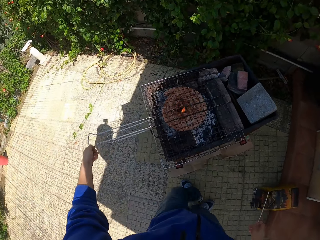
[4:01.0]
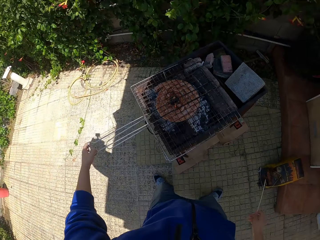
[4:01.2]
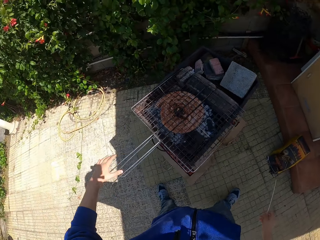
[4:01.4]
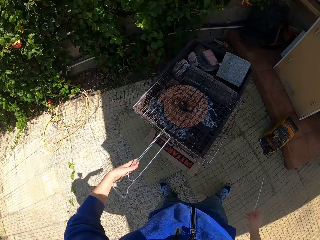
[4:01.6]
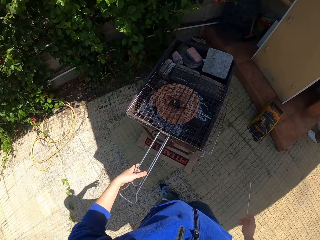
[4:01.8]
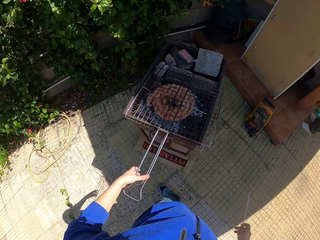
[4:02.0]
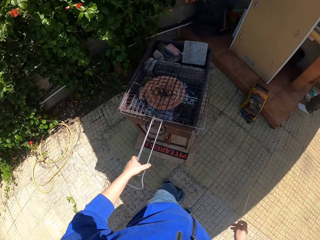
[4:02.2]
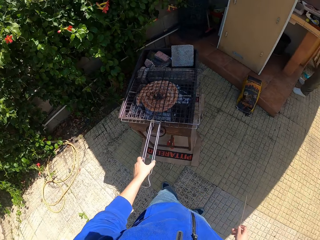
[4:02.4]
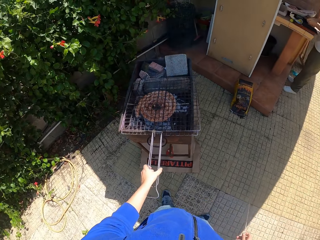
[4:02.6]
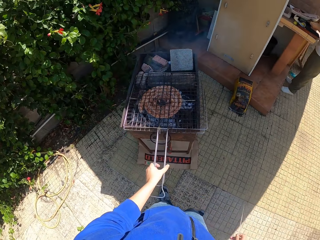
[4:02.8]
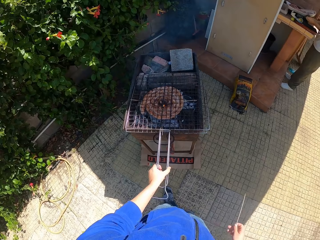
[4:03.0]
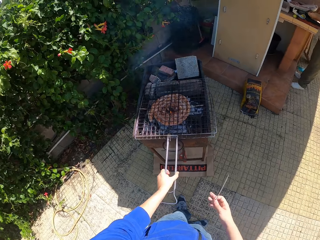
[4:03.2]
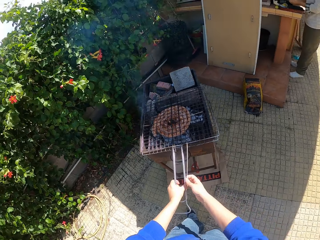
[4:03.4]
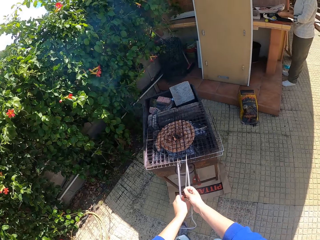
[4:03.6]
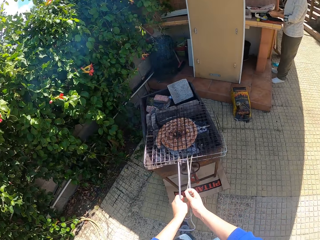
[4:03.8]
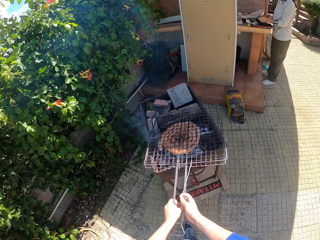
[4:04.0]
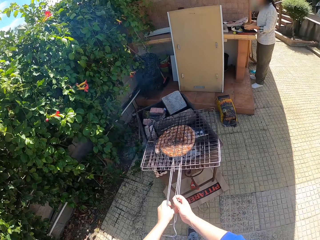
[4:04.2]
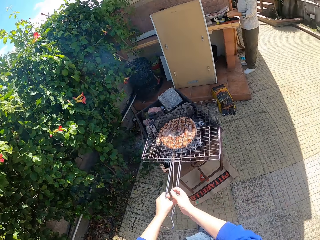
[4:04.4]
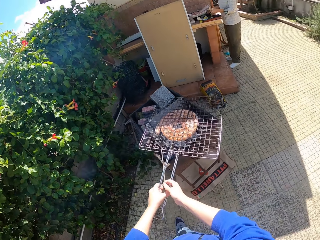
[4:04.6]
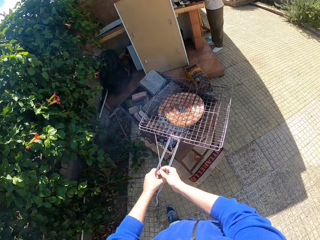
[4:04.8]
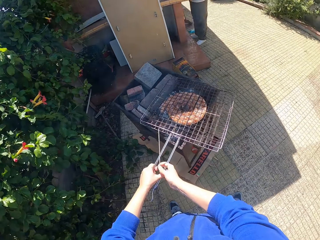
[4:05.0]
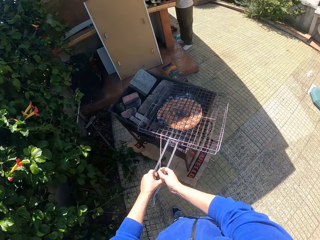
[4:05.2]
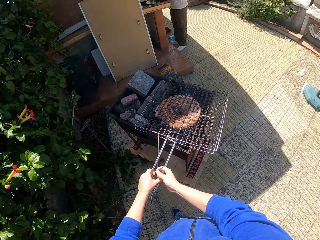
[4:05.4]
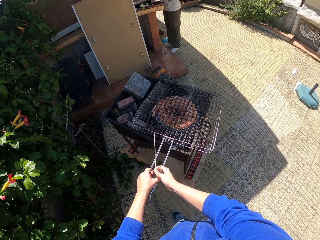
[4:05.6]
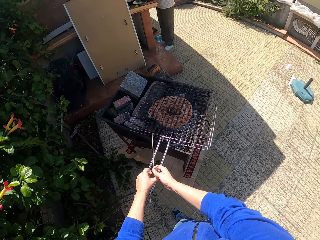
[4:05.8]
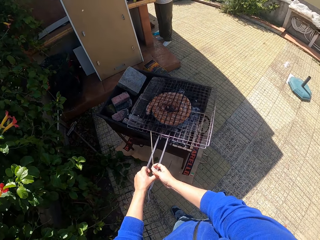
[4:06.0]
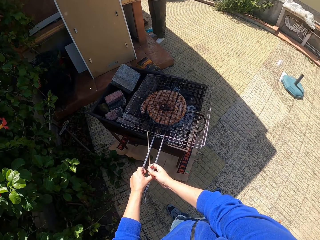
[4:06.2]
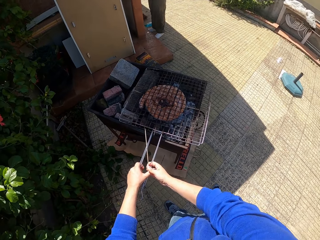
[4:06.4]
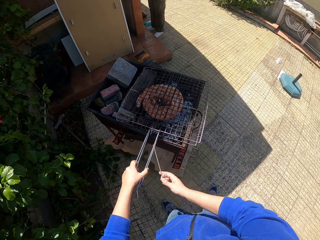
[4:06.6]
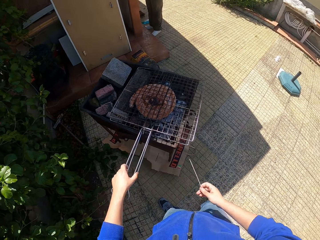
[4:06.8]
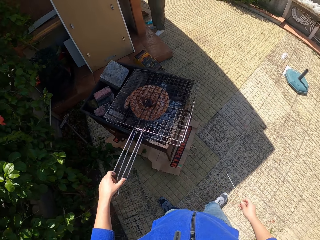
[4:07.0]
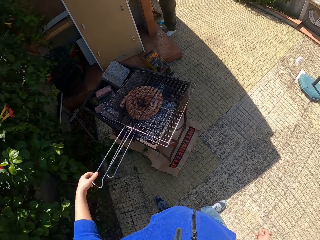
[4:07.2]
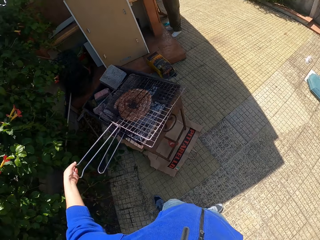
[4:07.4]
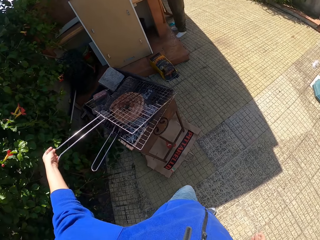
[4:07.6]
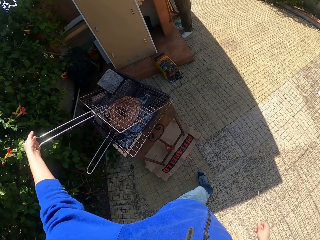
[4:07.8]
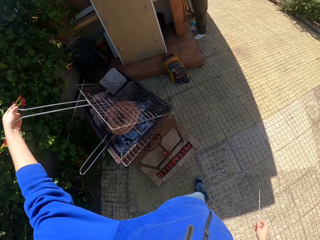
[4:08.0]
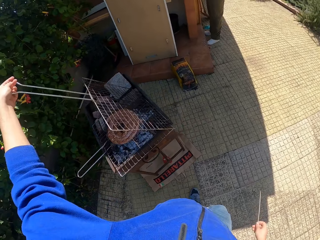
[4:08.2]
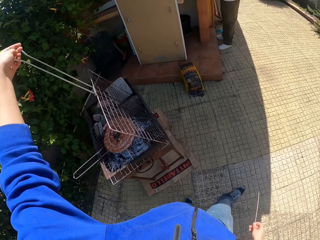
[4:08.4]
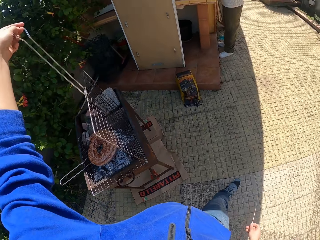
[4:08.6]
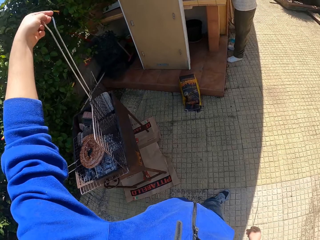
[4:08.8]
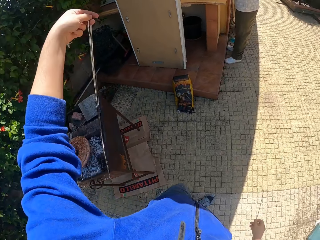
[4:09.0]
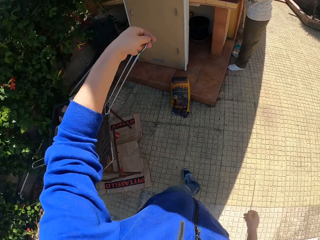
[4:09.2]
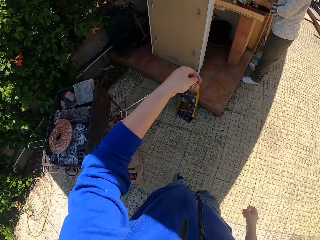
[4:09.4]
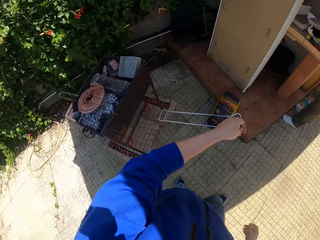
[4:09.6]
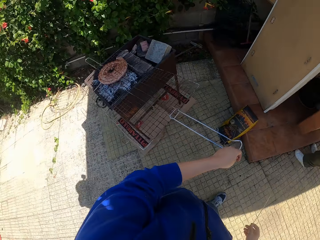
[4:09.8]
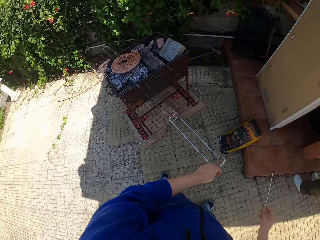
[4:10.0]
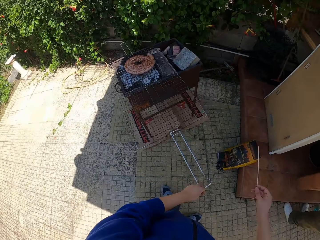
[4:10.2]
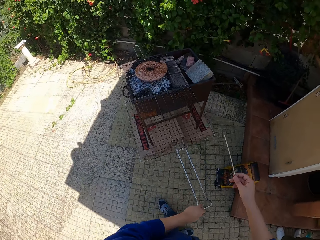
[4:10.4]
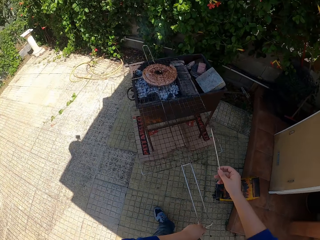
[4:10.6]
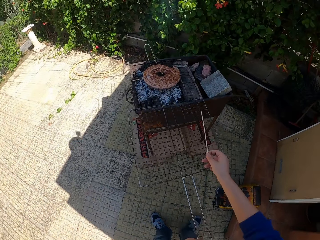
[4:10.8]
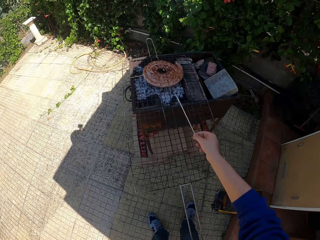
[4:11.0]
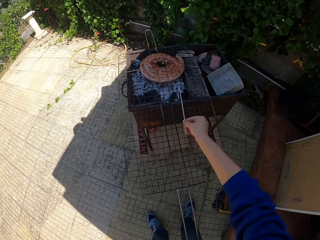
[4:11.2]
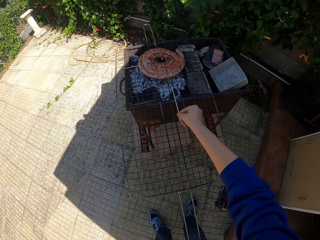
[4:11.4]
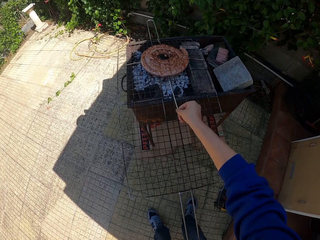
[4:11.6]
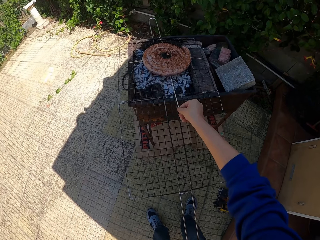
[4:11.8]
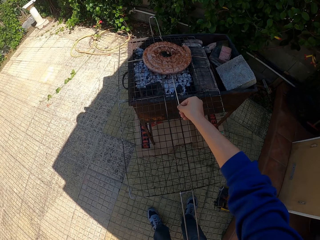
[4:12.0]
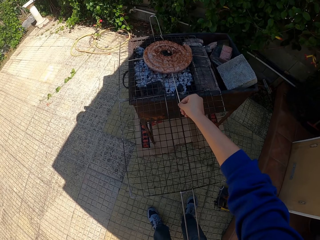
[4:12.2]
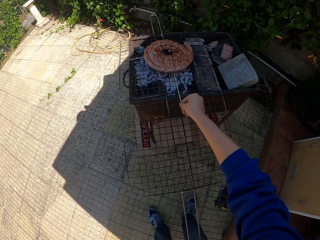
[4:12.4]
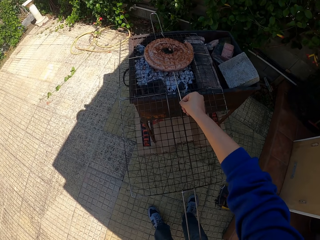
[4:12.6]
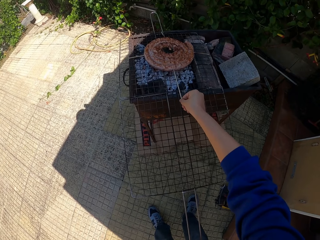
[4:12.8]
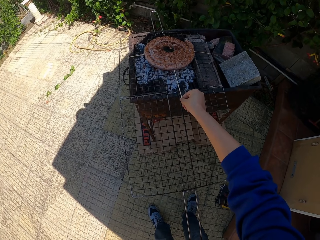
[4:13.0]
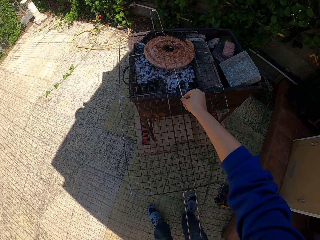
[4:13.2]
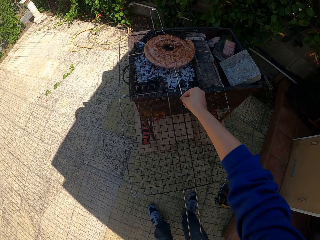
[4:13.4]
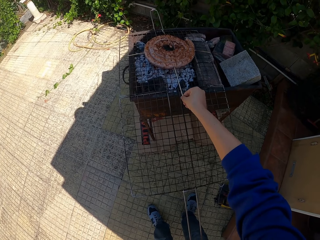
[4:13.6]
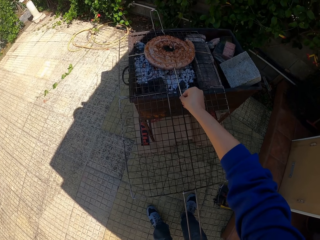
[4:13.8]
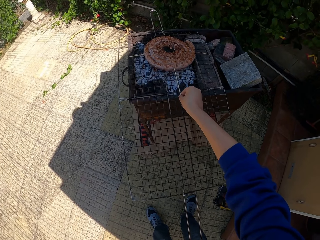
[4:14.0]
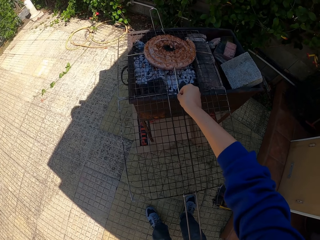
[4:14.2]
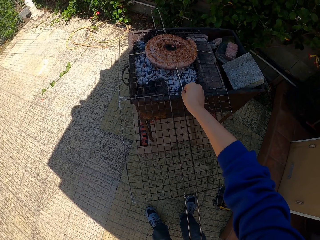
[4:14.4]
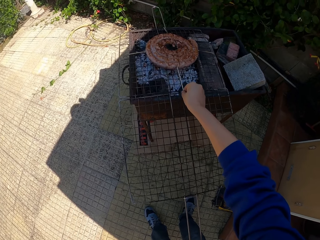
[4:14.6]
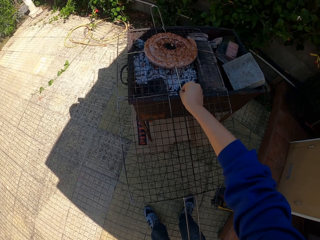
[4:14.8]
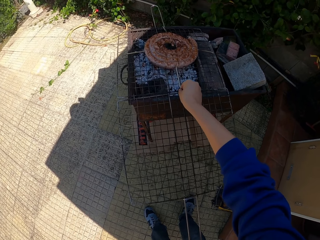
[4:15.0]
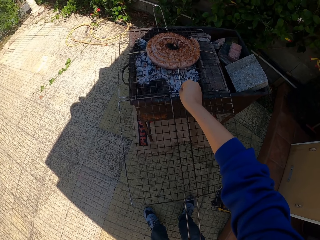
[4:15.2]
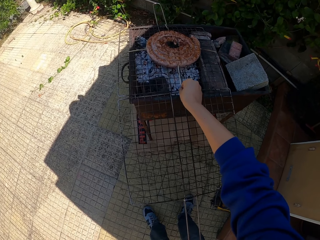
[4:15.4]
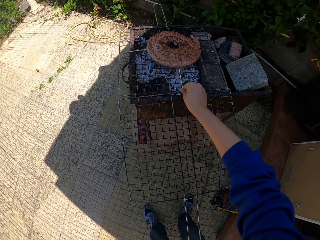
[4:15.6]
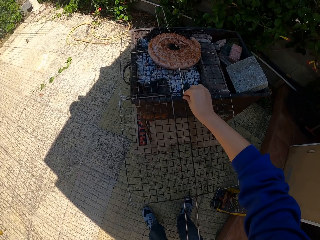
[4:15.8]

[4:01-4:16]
The camera wearer closes a barbecue wire rack. He turns the grill with both hands. He holds the barbecue wire rack handles with both hands and adjusts the barbecue wire rack on the grill with both hands. He opens the grill with his left hand. He lifts a barbecue wire rack part with the left hand and places the barbecue wire rack part on the grill. He inserts the wooden skewer in his right hand into the sausage on the grill. He adjusts the Boerewors with a bamboo skewer on the grill.

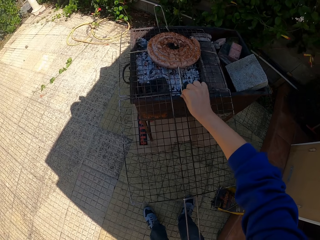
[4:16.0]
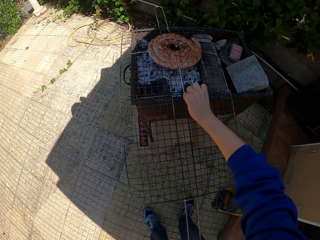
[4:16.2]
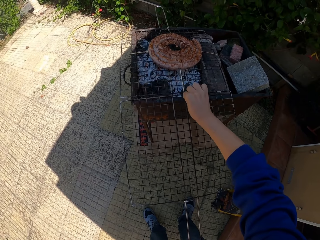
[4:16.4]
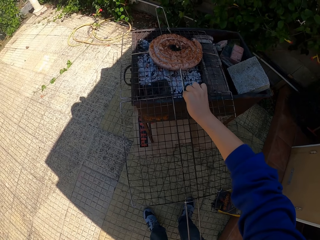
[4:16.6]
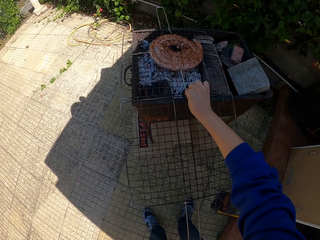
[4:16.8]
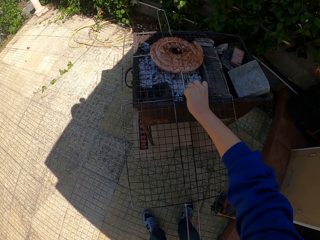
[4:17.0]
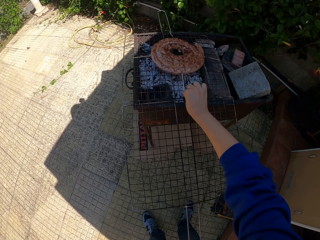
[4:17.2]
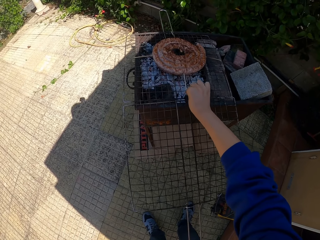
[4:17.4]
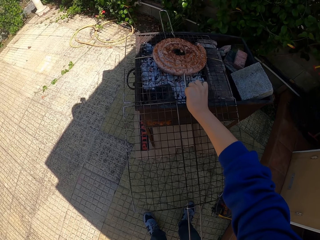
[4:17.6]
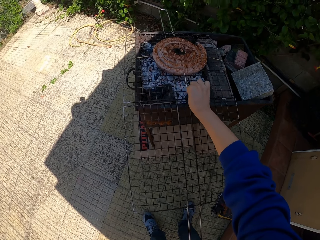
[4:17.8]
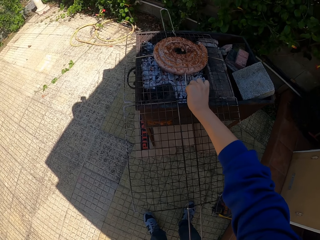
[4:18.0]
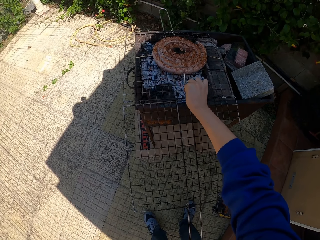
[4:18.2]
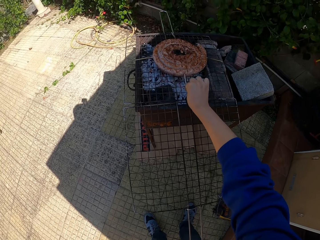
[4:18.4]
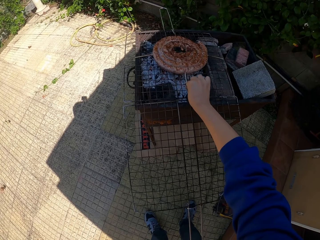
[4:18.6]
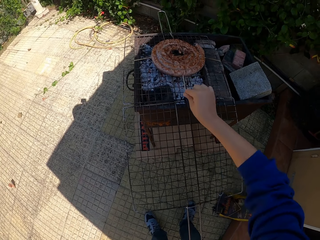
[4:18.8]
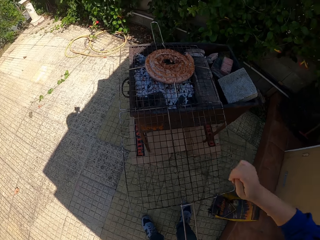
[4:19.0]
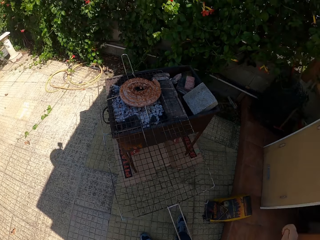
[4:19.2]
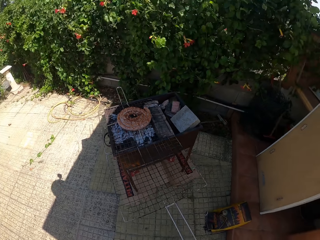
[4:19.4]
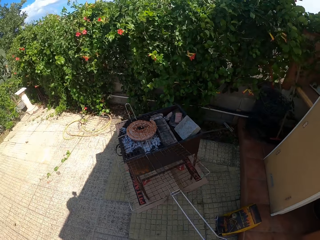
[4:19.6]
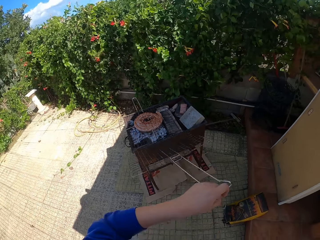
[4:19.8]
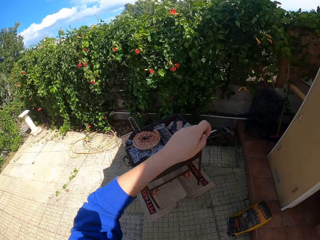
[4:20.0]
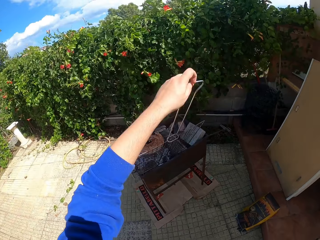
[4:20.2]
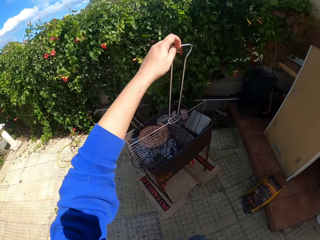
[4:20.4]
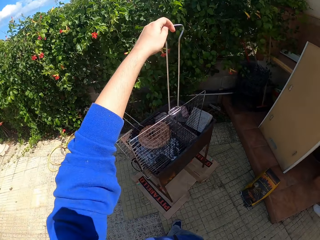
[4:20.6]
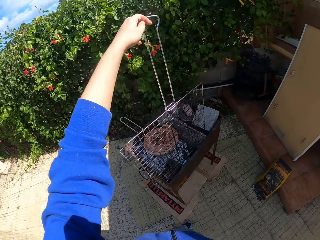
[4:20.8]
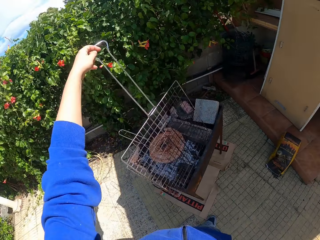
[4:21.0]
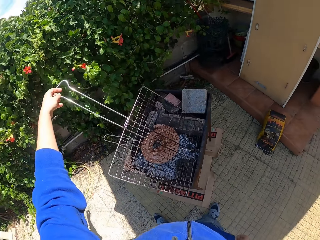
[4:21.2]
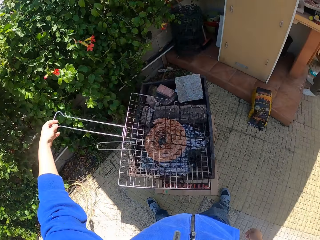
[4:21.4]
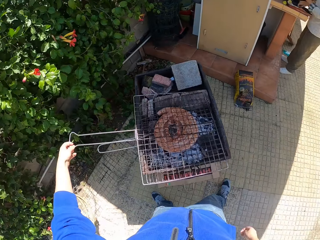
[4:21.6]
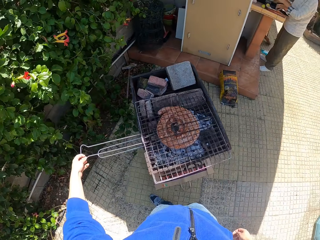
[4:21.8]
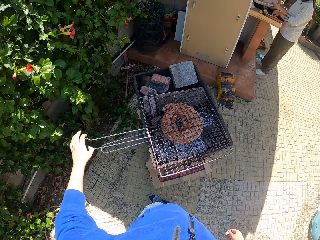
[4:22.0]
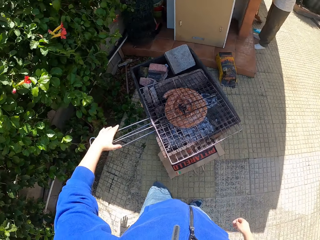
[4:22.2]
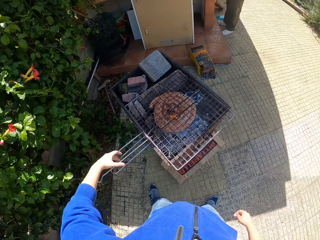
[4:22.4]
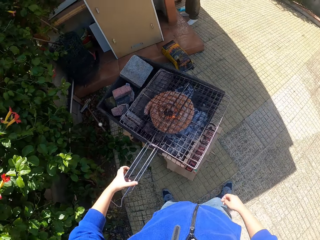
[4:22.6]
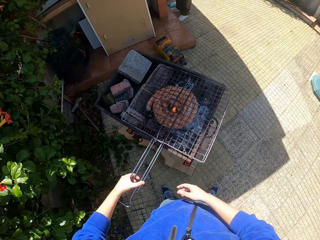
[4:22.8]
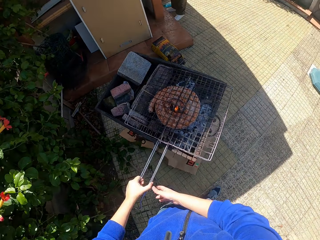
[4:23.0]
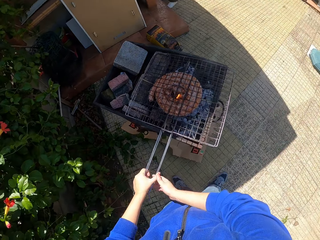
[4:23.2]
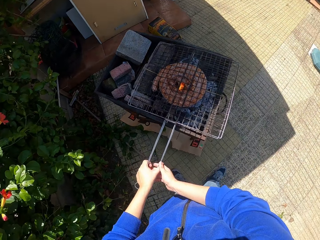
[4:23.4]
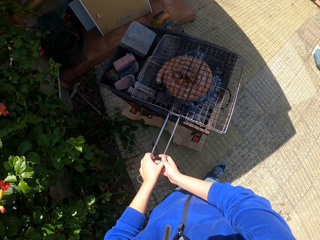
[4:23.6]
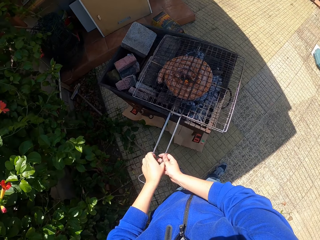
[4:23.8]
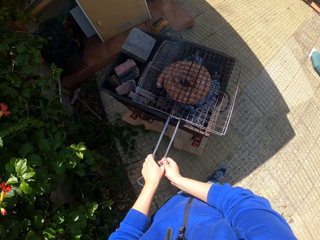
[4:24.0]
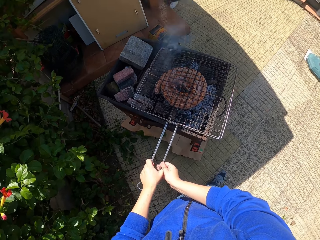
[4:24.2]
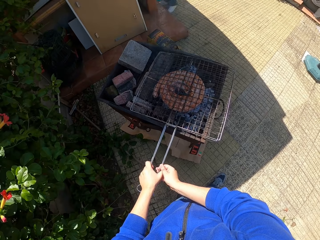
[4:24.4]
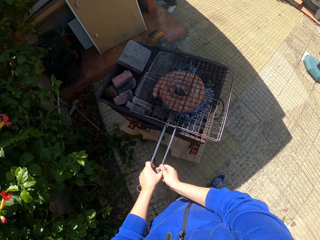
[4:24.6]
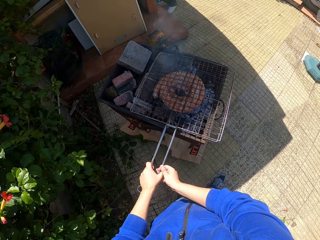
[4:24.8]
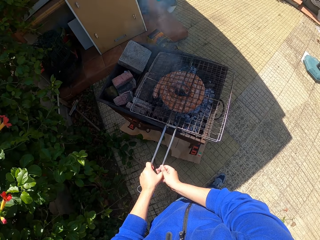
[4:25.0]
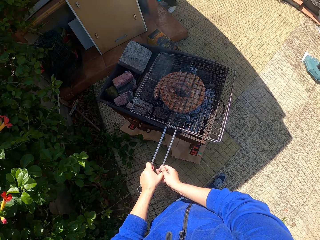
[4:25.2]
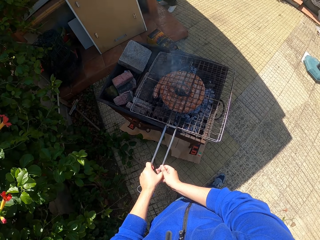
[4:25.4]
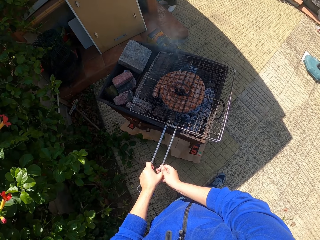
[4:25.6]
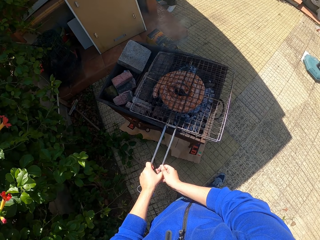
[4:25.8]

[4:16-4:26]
The camera wearer puts a bamboo skewer on the Boerewors. He closes the grill with his left hand. He lifts a barbecue wire rack part with the left hand. He holds the grill closed with both hands.
